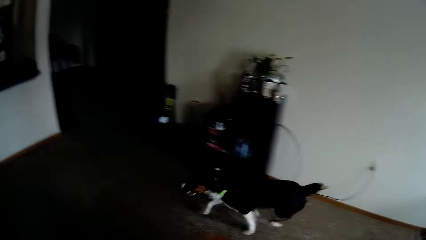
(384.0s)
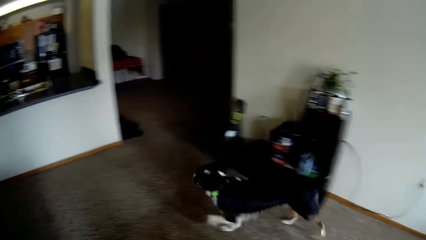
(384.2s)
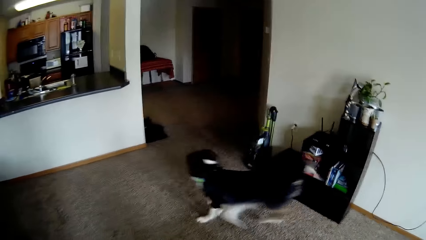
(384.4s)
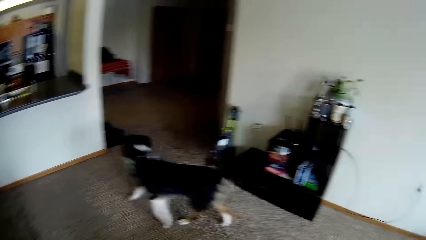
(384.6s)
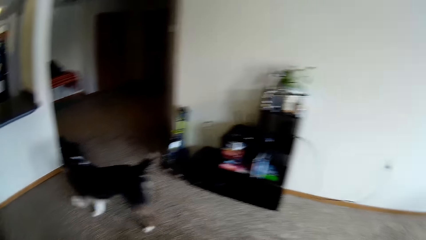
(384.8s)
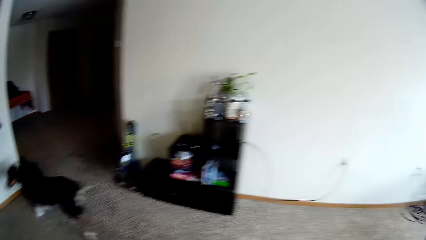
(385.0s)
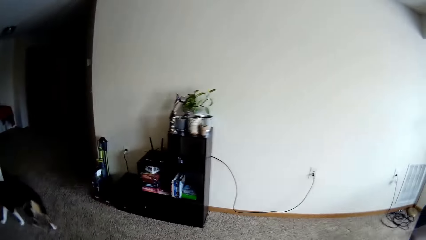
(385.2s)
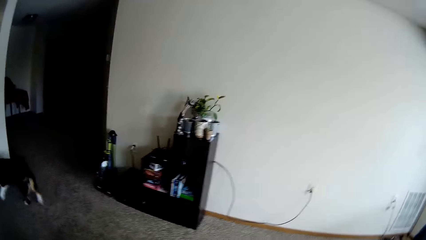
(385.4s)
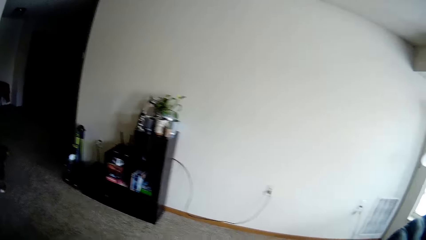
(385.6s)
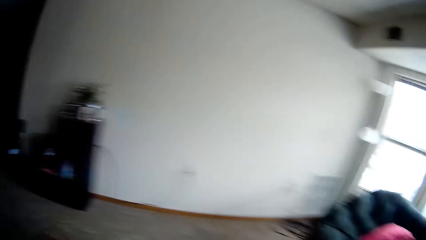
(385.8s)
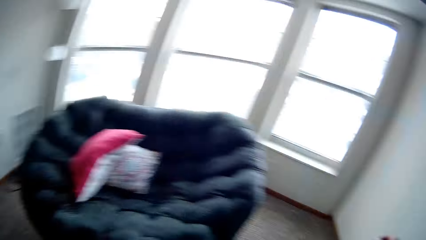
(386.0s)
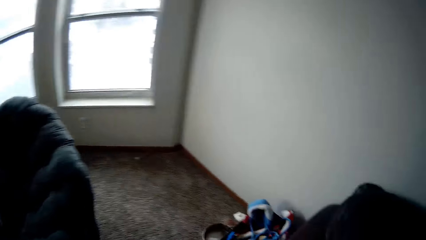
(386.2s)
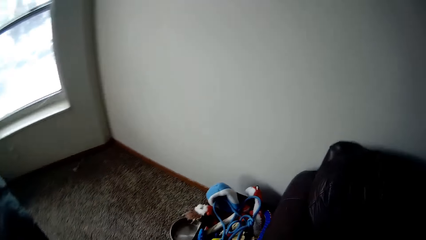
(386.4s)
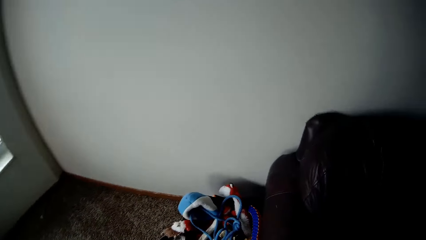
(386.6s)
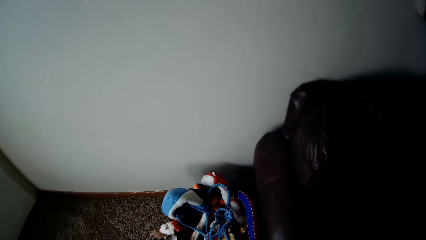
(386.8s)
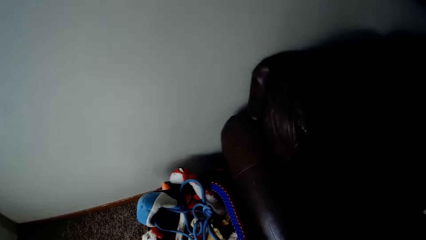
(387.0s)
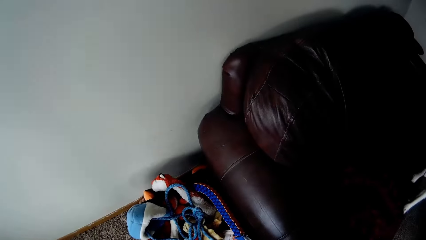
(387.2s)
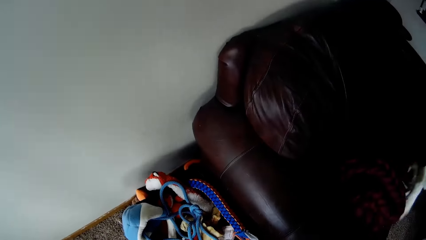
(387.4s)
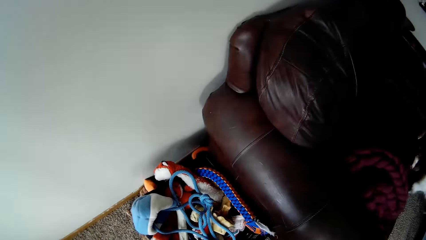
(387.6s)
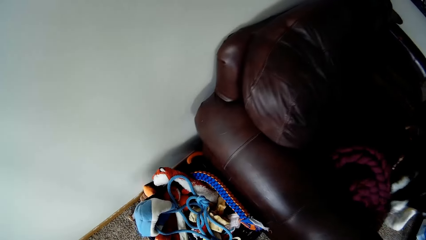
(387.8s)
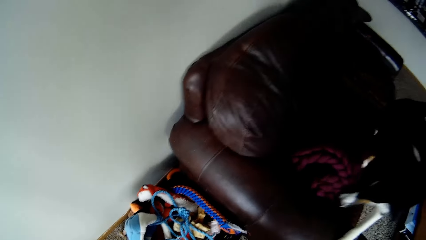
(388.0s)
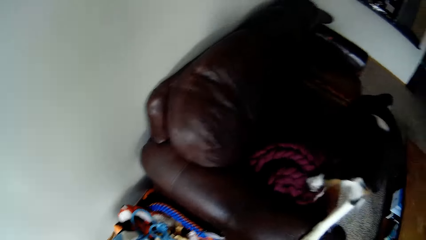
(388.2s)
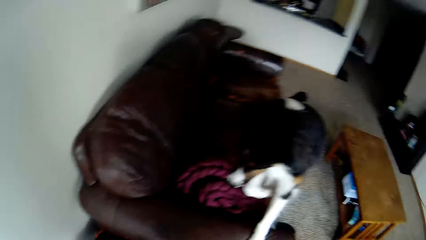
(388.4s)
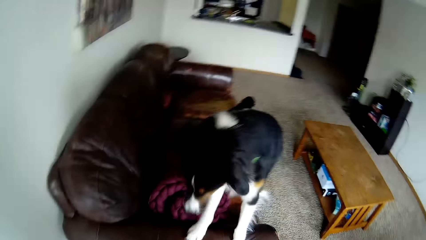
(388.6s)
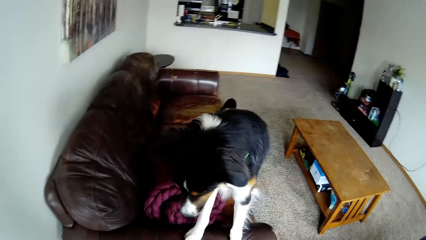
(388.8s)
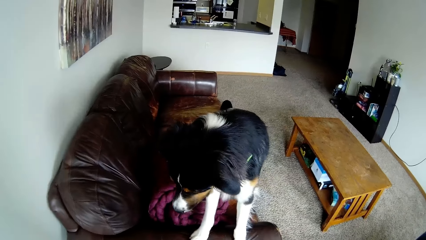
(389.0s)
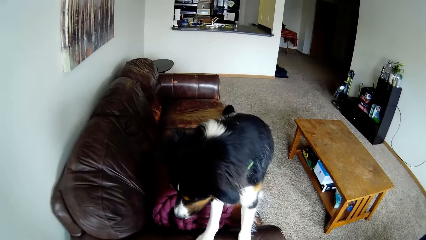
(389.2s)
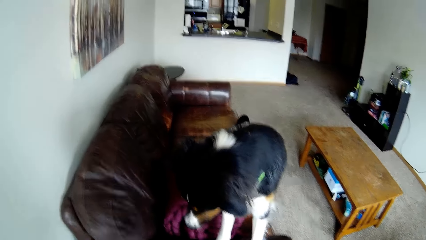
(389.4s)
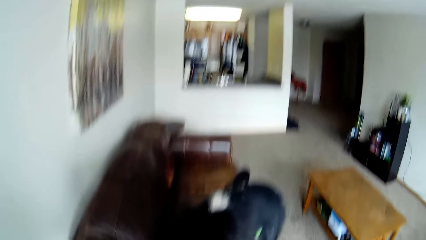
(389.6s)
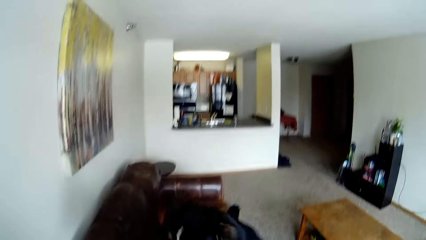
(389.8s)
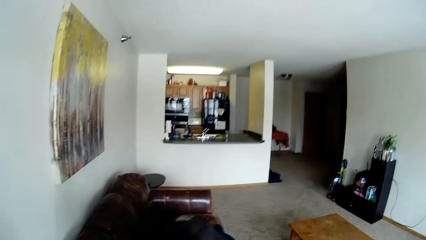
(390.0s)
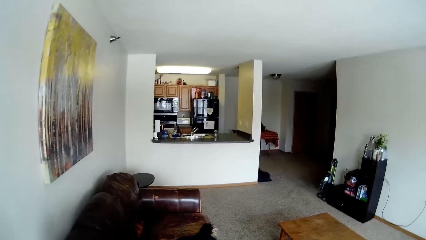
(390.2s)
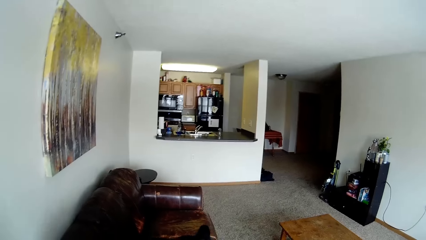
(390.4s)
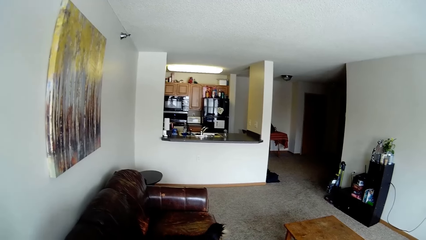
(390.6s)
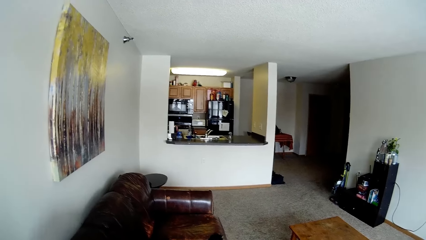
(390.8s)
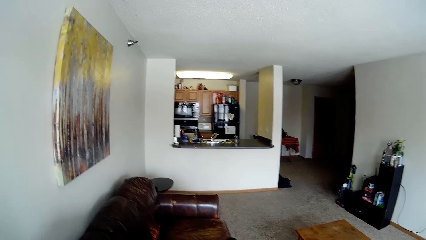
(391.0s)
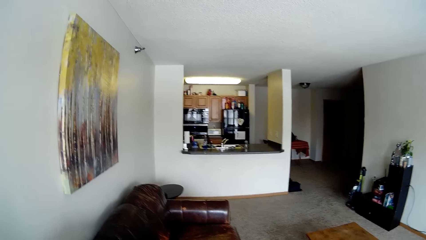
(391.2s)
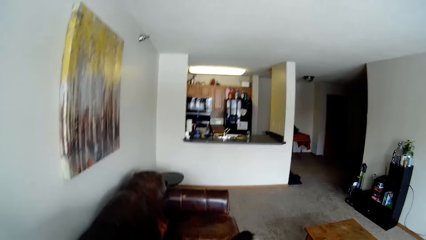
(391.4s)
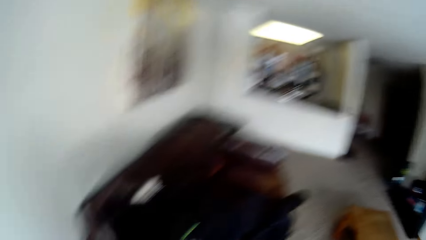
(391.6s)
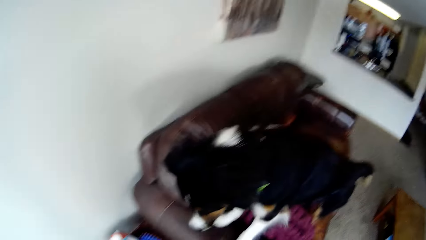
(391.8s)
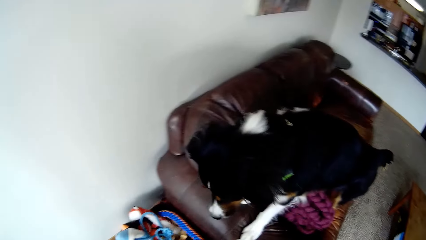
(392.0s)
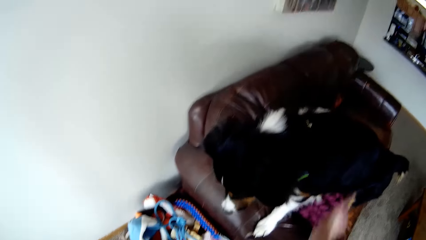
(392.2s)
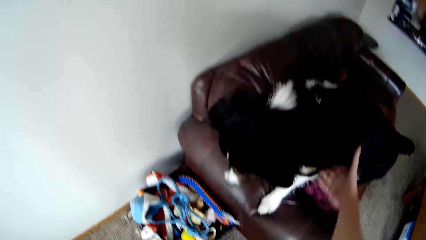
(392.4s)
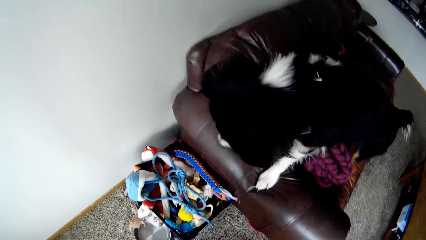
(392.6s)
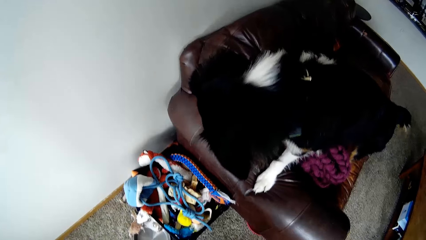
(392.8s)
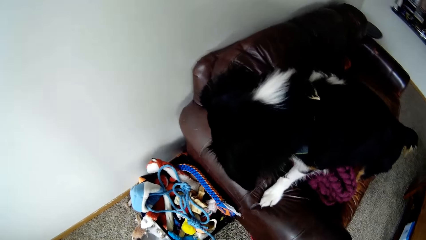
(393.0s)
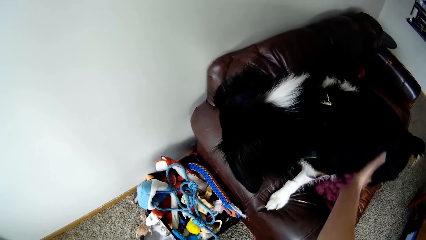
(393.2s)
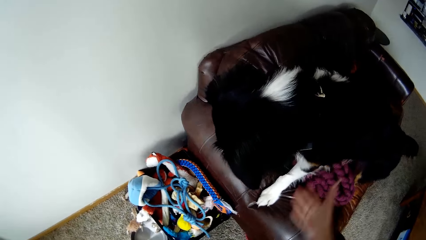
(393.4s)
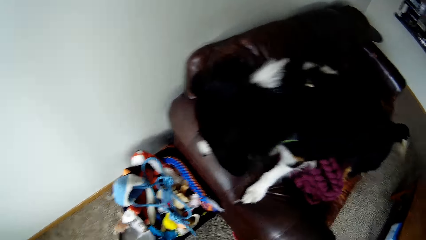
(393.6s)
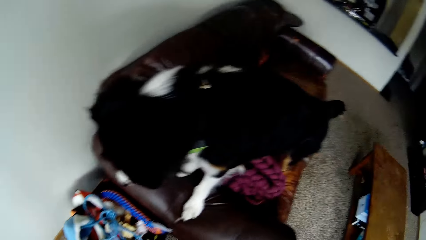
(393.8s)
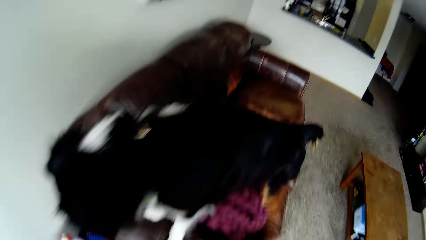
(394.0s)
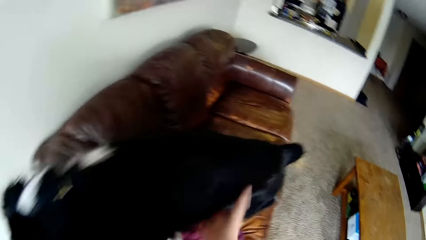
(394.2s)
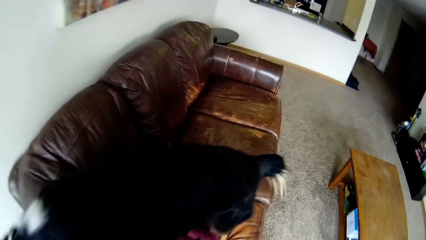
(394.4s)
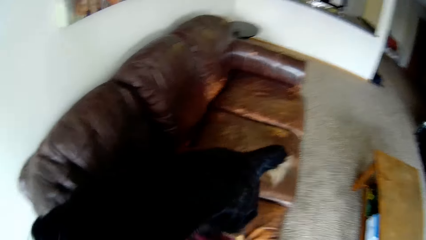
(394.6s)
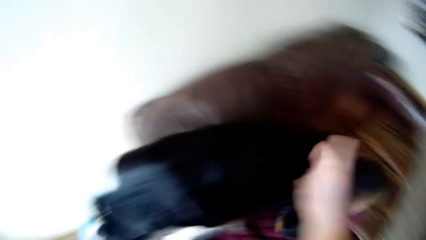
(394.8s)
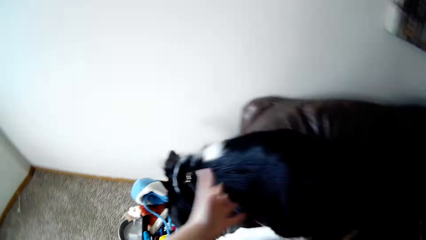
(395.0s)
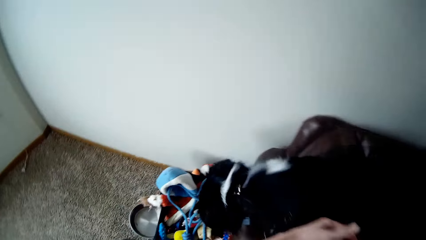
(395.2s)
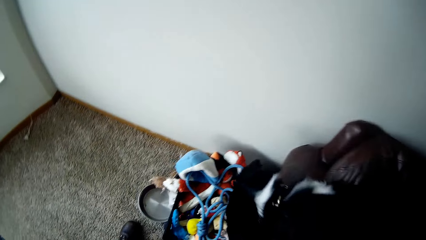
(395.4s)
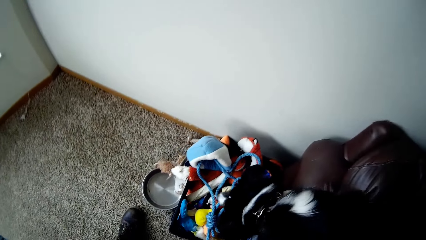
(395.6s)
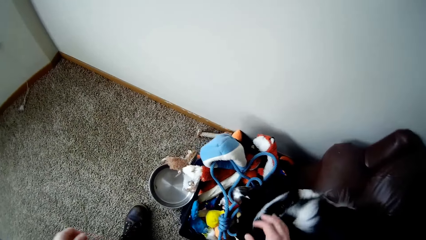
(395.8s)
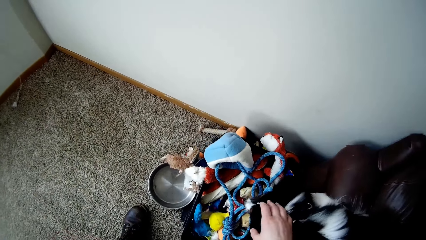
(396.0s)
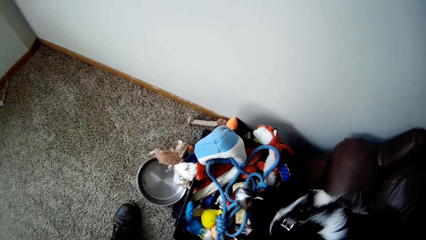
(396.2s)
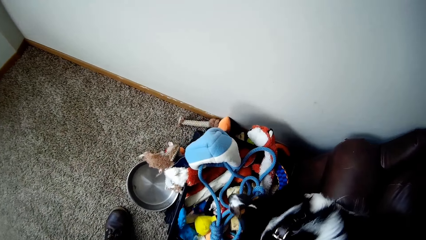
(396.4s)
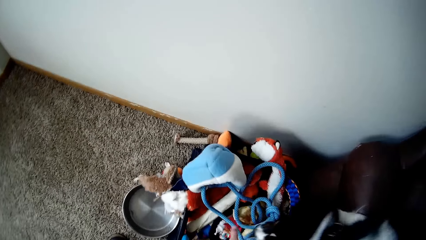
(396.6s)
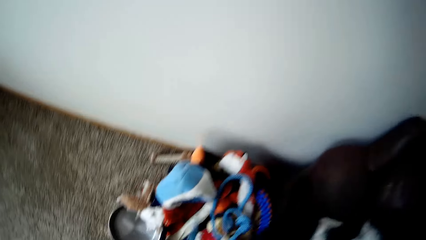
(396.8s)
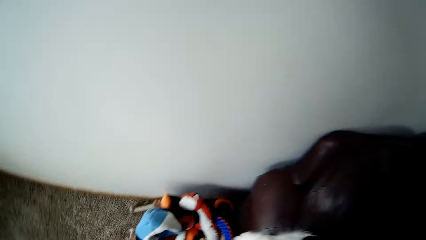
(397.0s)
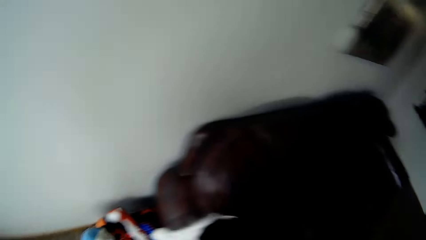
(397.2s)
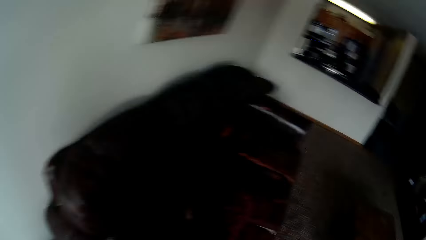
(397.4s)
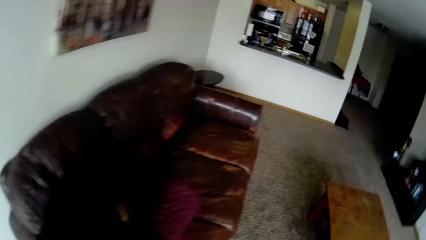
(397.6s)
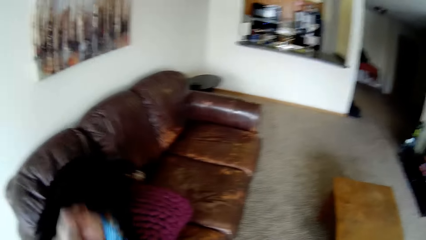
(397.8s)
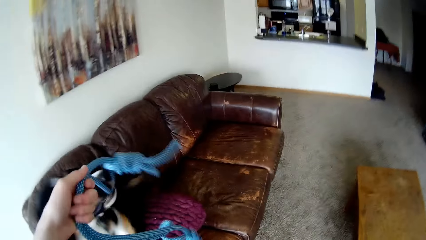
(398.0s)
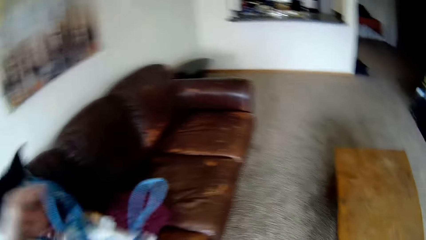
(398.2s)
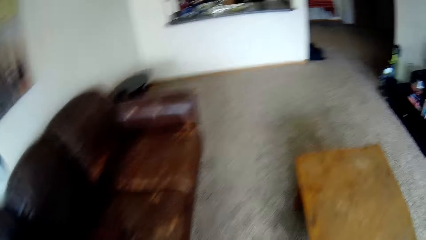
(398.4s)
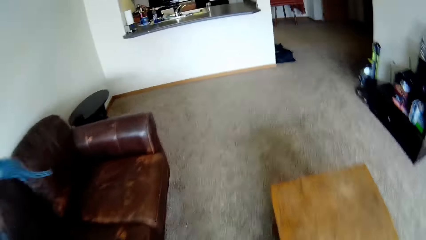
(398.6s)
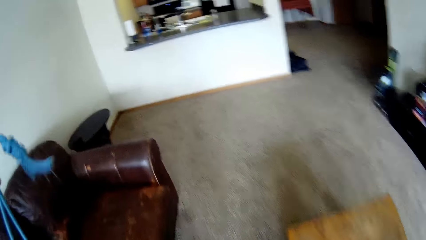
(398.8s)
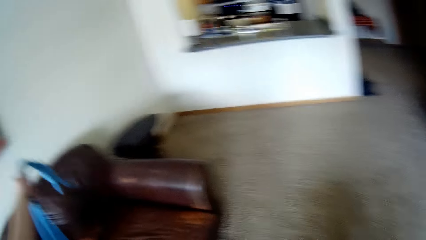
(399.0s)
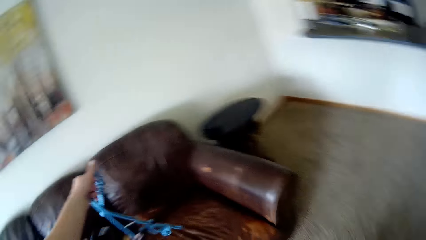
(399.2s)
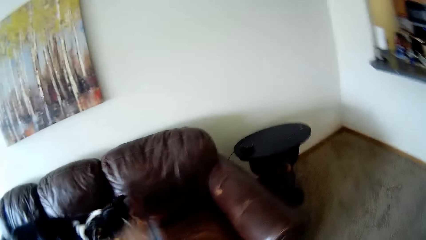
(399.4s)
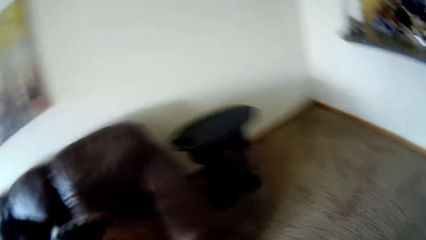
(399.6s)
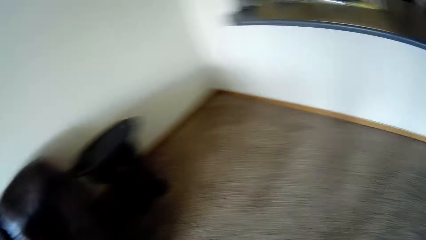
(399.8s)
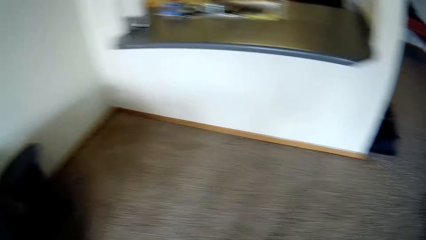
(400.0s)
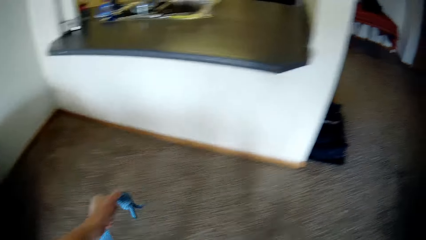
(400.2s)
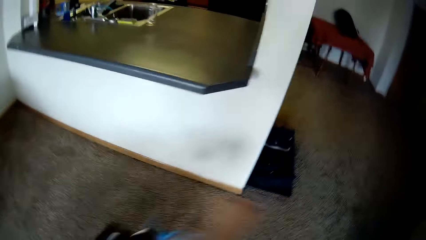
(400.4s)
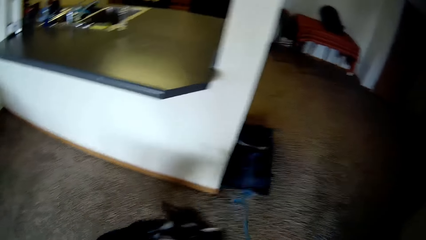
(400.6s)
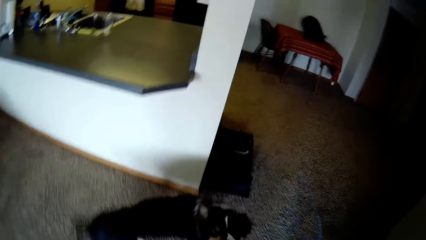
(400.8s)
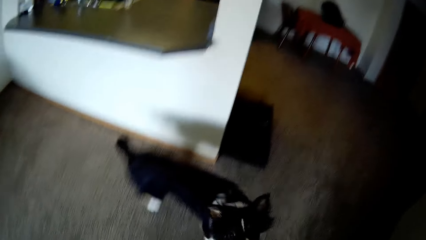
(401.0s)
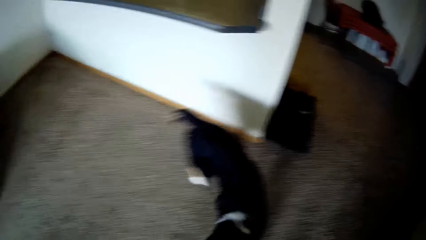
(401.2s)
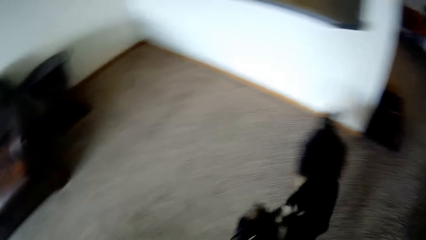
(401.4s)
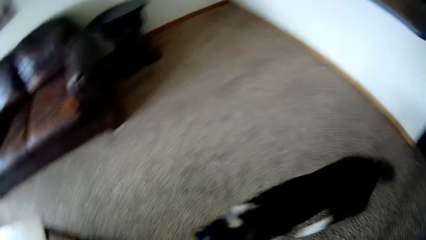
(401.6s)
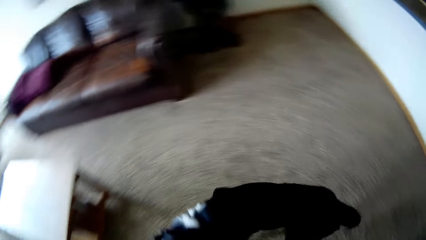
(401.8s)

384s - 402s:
The camera wearer sits. The dog climbs on a sofa. The camera wearer taps the belly of the dog with her right hand. She tickles the dog. She holds a rope with her left hand. She picks up the rope from the dog.
